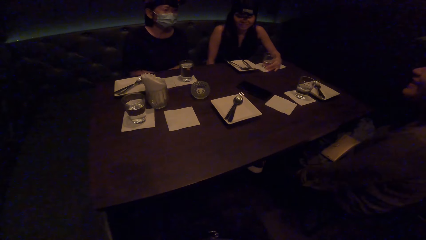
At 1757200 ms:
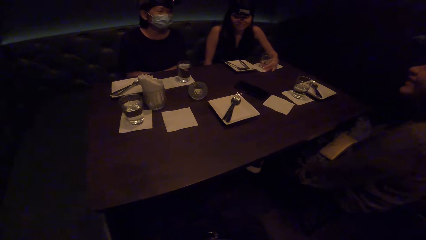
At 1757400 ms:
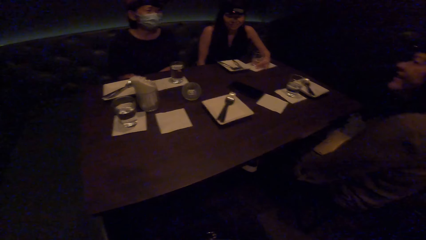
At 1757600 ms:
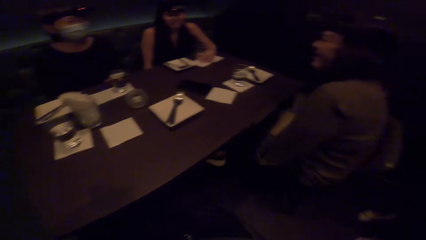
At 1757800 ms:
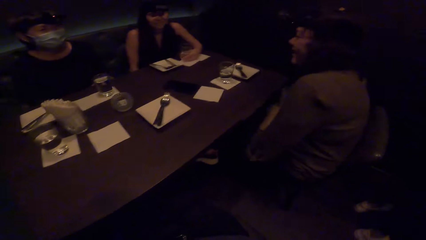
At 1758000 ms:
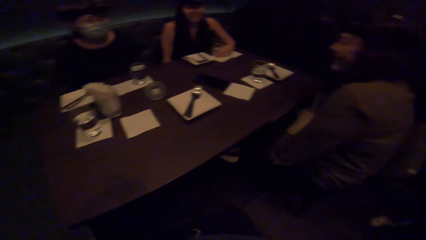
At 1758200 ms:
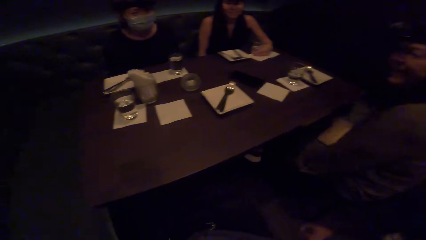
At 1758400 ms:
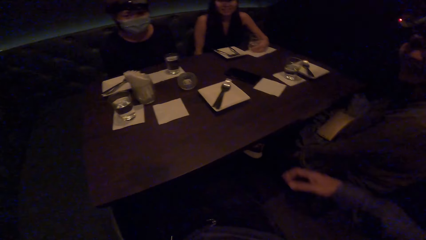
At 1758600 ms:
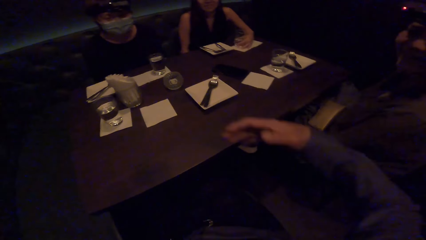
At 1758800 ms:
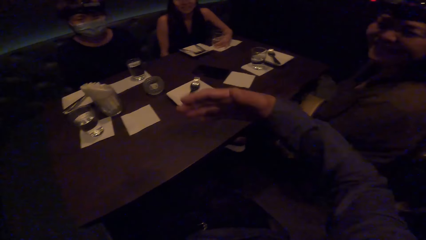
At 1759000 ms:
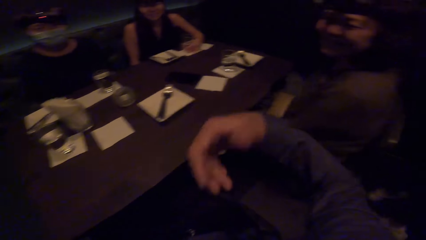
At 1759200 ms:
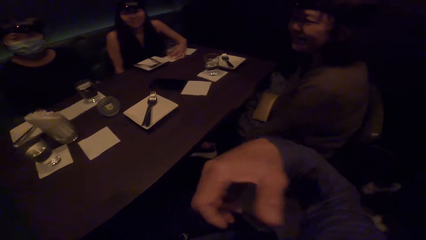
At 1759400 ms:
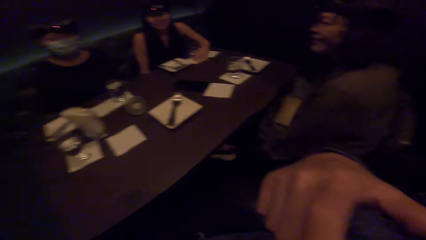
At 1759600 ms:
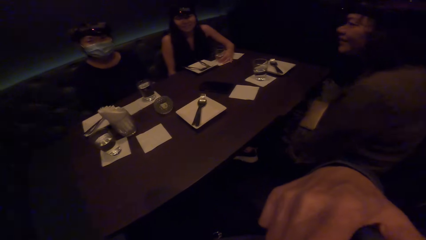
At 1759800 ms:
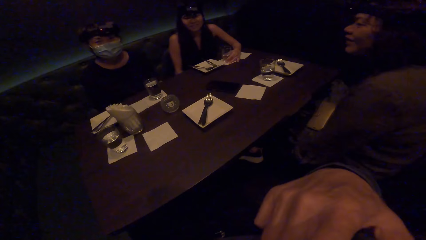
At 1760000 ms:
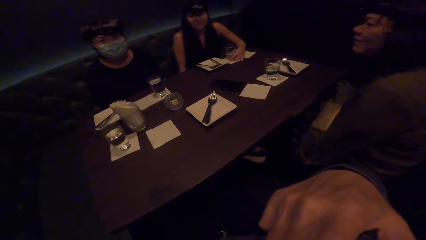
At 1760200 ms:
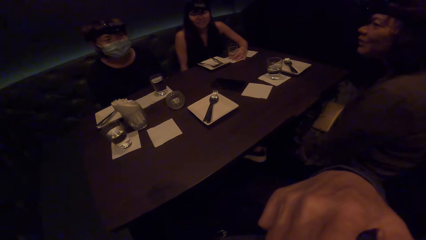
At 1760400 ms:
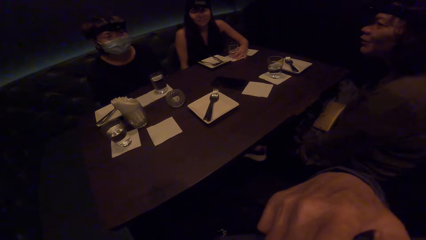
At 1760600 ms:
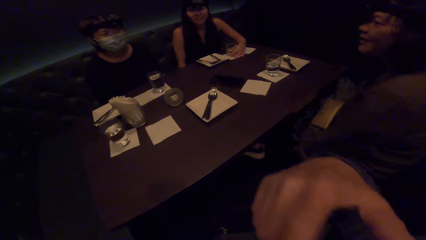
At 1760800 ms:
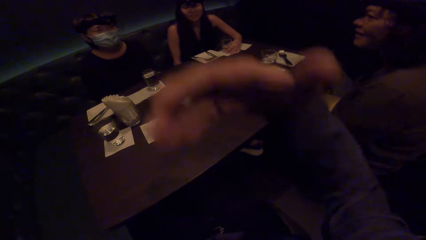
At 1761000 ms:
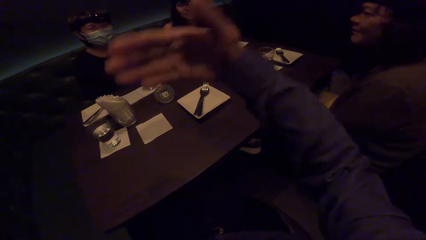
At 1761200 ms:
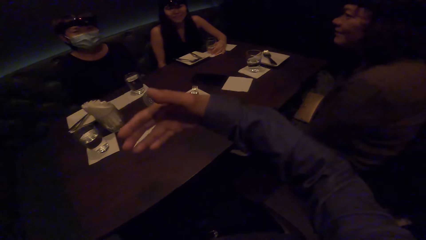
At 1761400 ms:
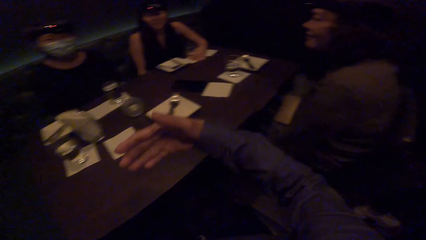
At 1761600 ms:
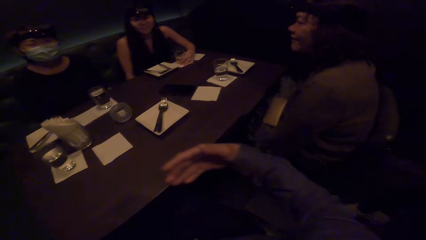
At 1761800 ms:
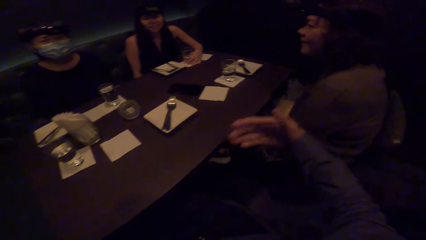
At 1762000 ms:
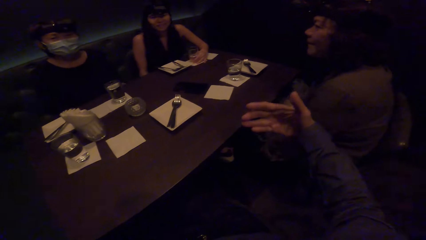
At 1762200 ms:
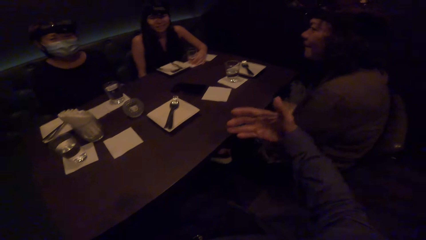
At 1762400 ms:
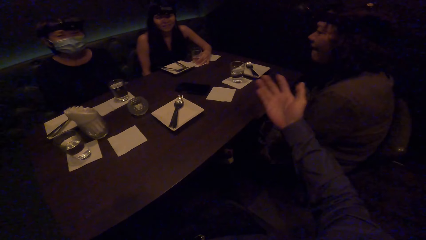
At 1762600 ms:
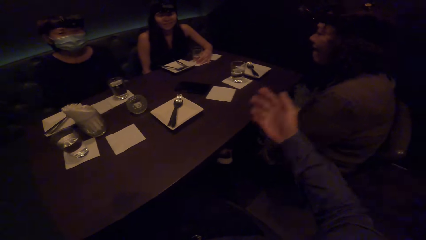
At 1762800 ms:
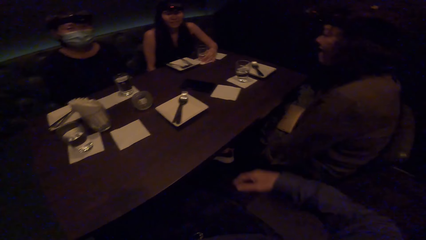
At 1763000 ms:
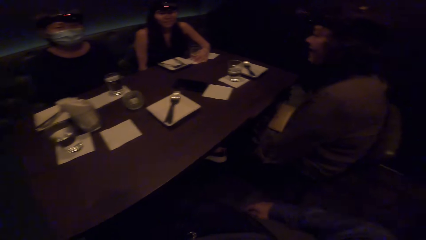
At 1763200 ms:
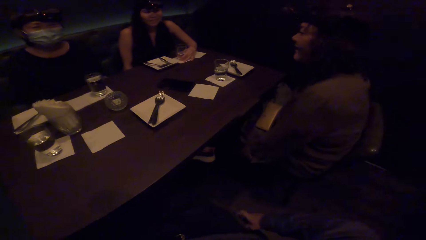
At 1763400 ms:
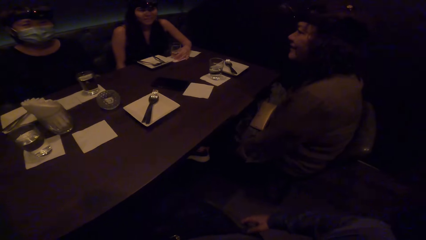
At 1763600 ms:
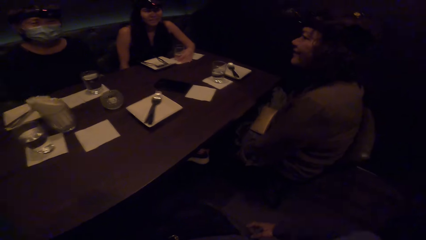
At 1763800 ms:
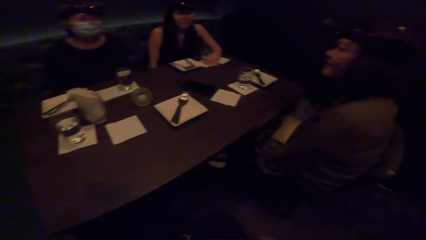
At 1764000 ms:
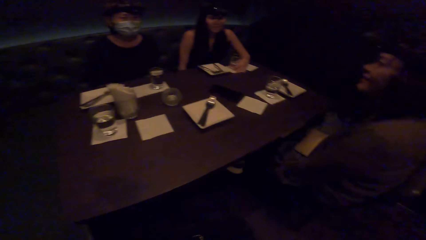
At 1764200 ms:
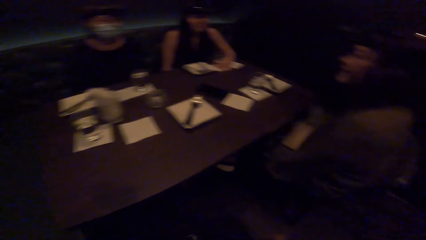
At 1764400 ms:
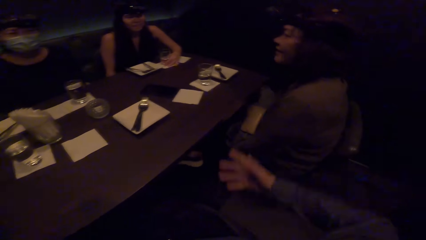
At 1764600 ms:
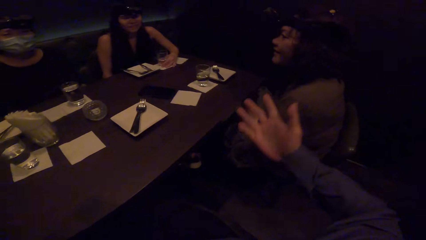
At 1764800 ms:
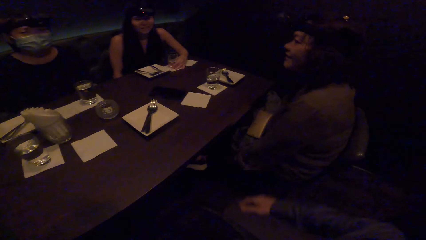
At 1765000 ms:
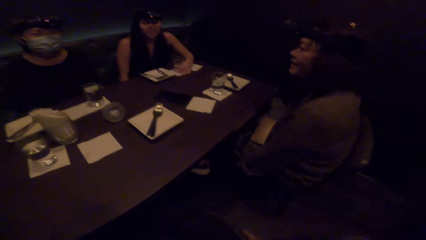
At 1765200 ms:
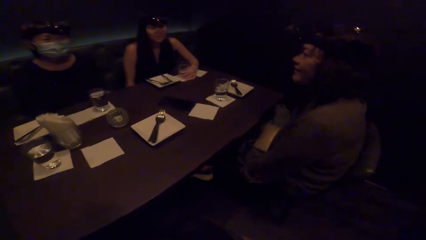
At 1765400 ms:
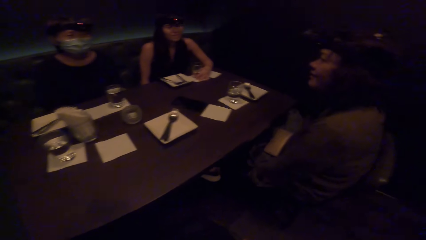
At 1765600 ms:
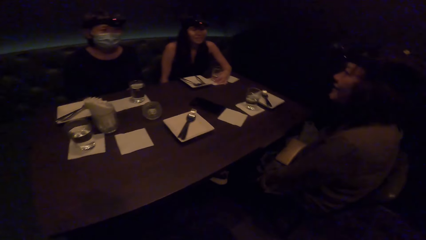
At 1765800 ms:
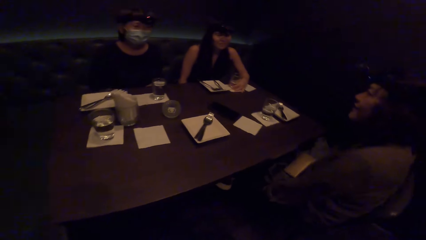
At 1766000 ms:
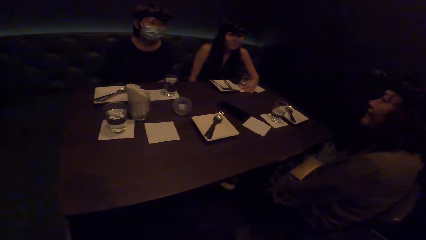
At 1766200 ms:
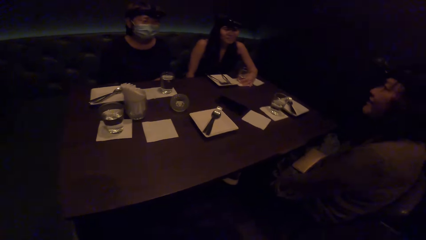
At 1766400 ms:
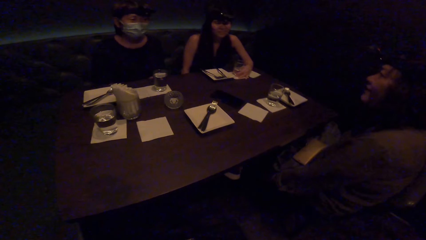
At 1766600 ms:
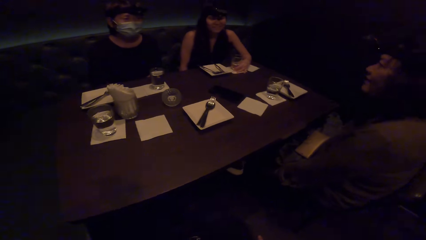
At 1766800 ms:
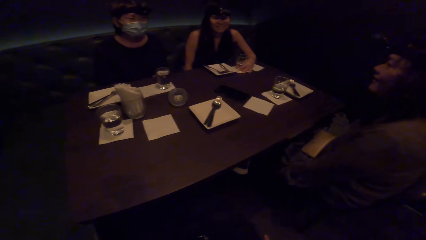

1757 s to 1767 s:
A man touches the face with the hand. He dialogues with a lady, another lady and a third lady.

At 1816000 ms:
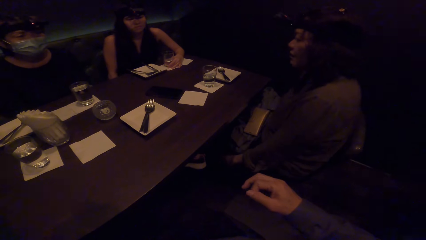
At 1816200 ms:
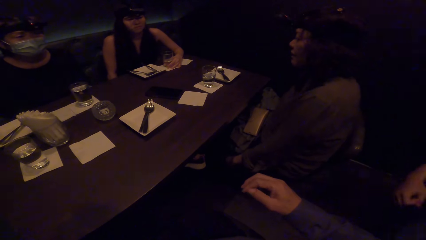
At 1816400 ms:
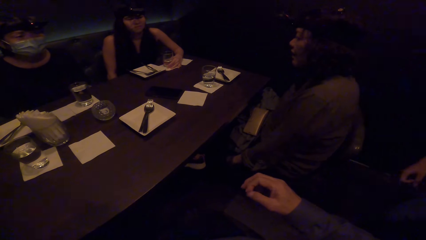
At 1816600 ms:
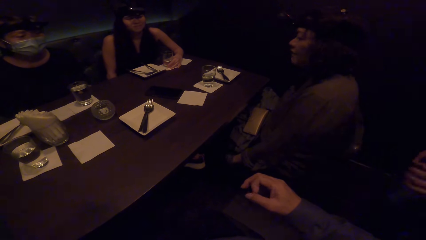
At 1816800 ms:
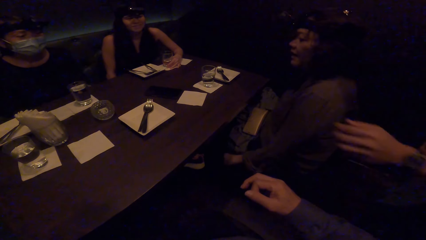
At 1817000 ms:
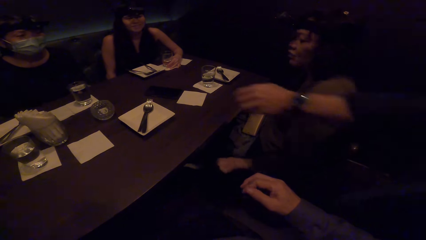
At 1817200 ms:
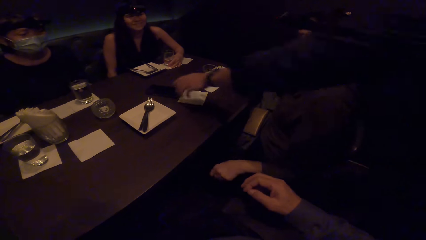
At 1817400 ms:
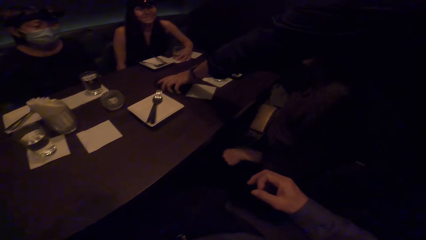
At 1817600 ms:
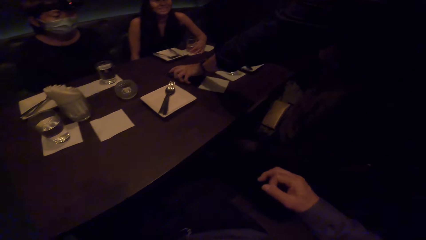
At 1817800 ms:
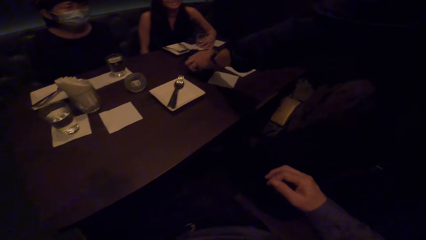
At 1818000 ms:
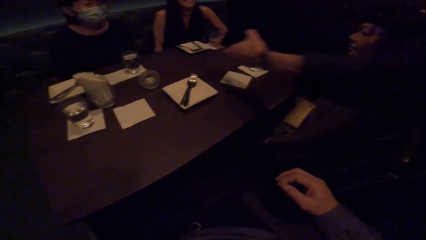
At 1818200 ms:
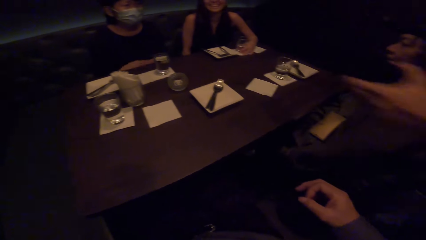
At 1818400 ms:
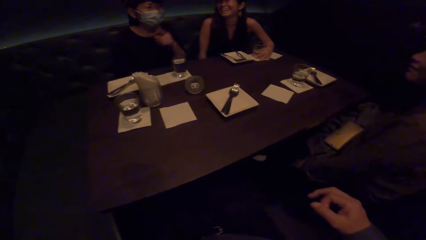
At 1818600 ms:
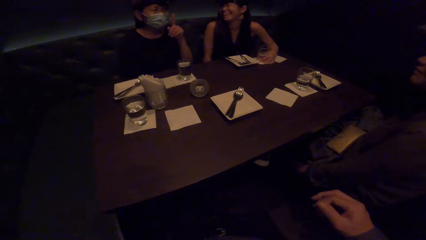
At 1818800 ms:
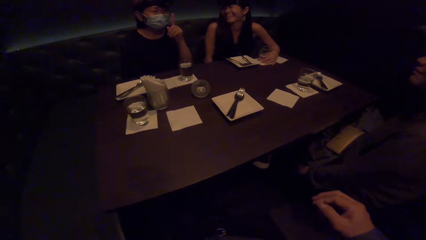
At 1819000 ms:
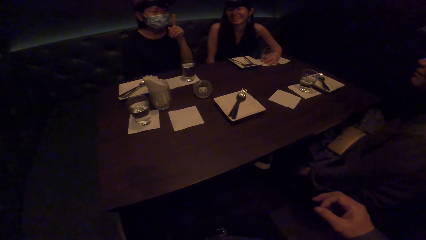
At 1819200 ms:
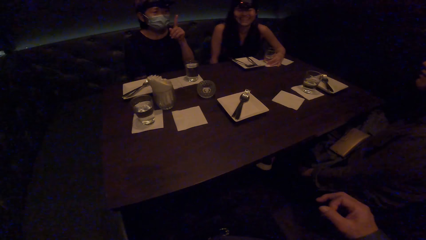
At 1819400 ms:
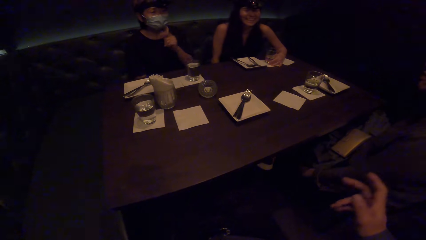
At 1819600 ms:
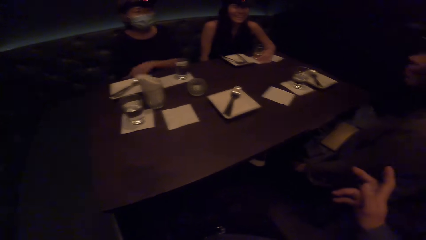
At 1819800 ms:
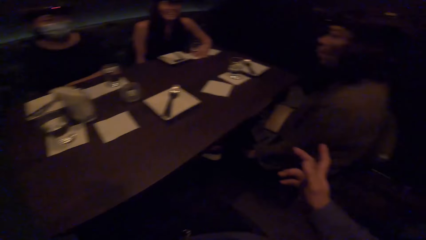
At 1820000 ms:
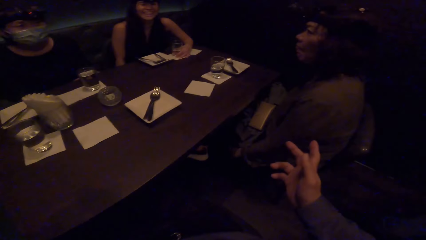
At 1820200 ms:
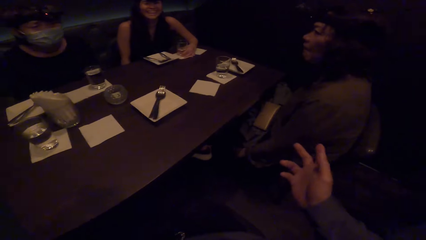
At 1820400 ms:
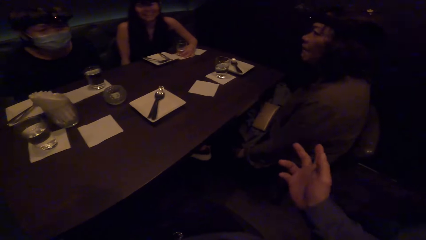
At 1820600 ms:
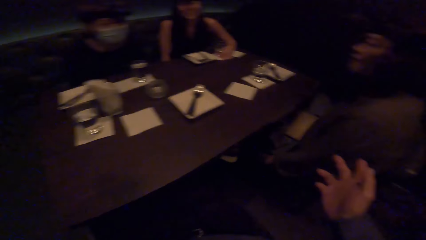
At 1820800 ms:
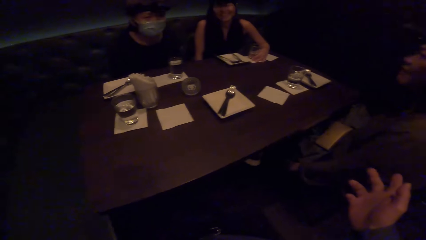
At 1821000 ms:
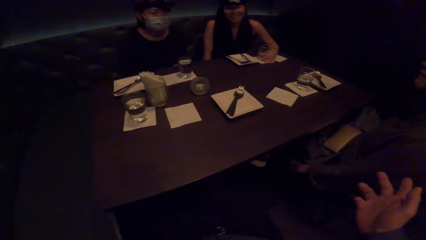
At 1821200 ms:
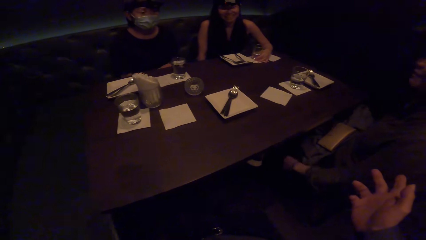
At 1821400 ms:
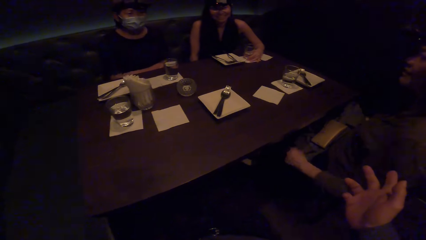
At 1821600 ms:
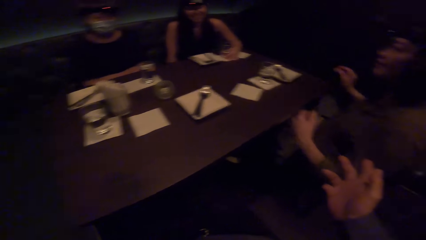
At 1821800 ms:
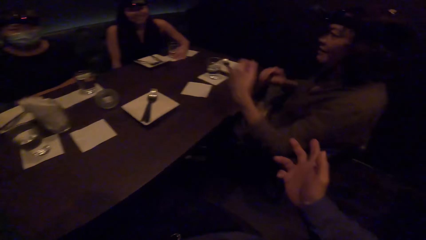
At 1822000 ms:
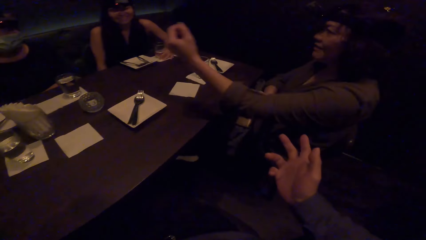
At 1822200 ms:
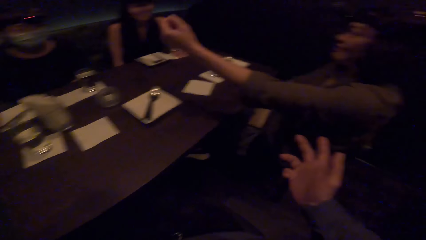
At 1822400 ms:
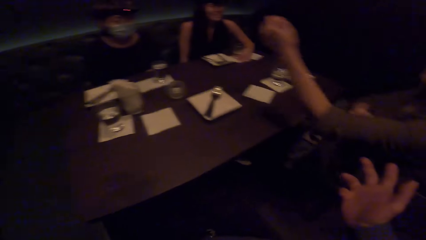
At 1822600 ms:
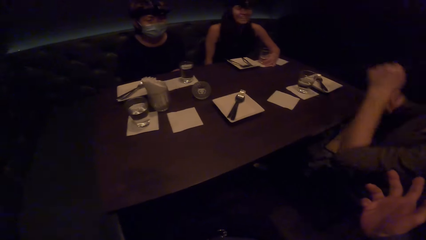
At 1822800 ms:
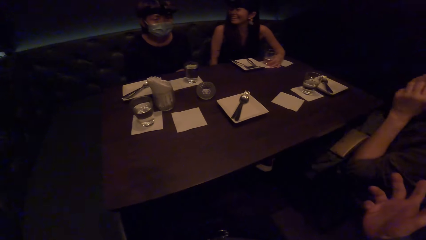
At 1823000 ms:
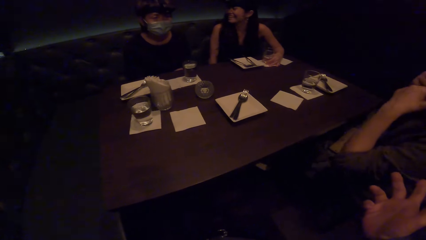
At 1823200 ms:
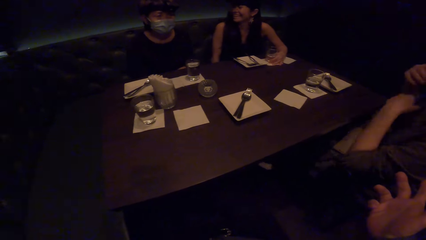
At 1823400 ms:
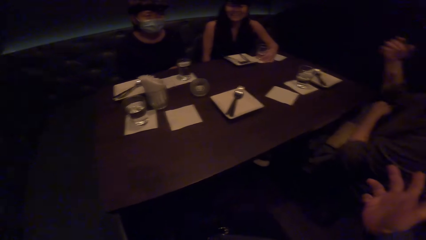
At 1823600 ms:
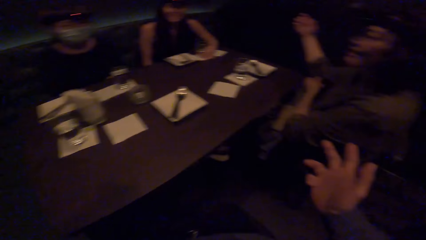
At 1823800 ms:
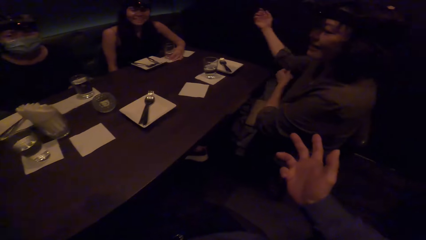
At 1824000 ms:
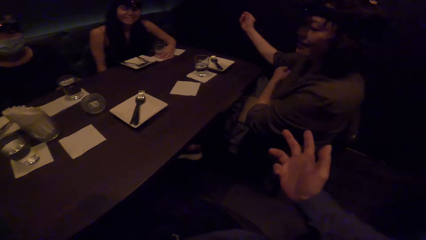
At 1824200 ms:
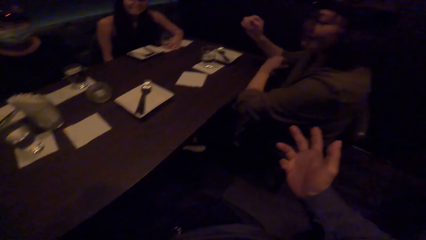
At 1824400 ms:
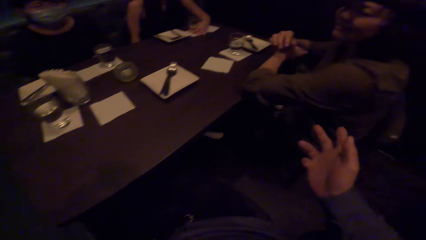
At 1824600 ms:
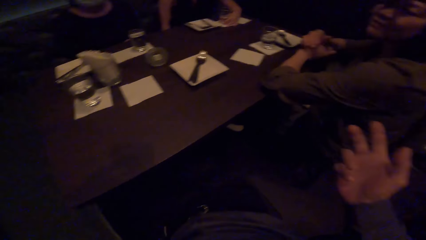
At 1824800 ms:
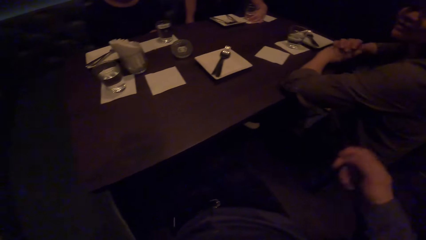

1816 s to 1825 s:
A man picks up the mobile phone. The camera wearer interacts with the friends. A lady pulls the sleeve of the sweater.
